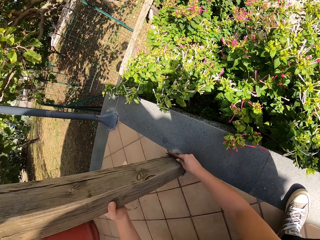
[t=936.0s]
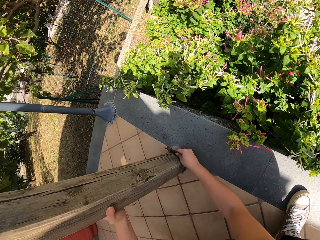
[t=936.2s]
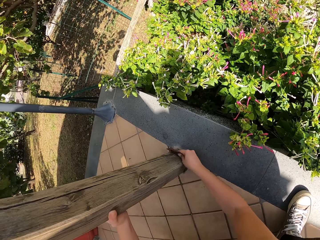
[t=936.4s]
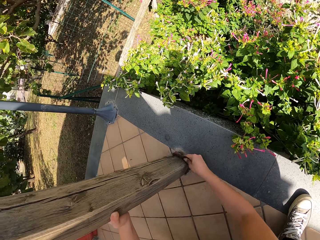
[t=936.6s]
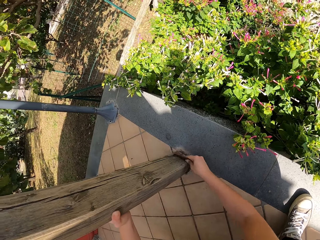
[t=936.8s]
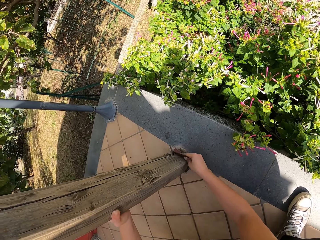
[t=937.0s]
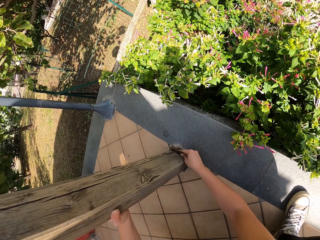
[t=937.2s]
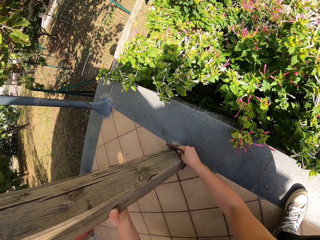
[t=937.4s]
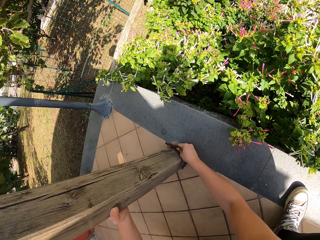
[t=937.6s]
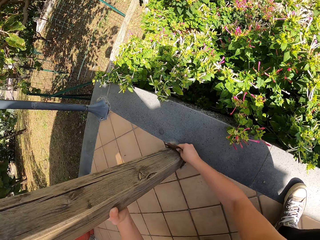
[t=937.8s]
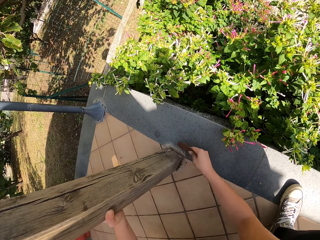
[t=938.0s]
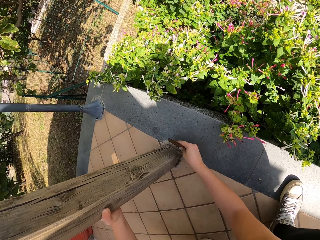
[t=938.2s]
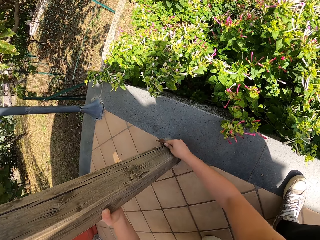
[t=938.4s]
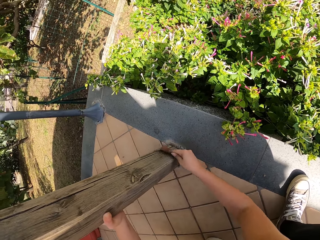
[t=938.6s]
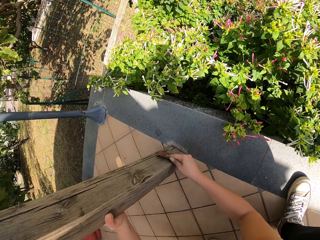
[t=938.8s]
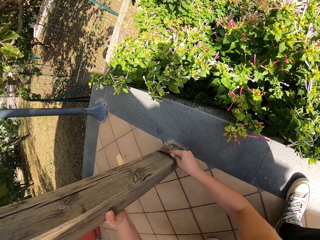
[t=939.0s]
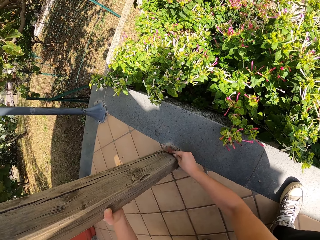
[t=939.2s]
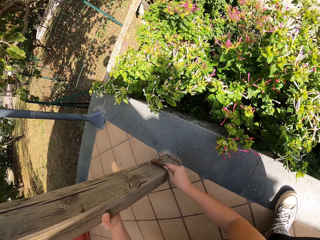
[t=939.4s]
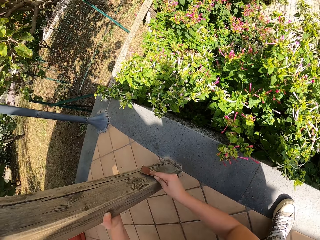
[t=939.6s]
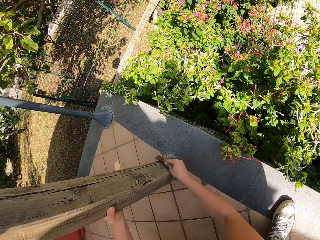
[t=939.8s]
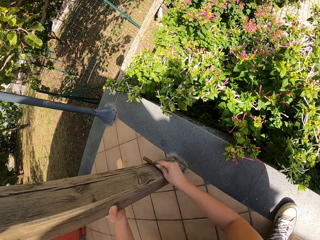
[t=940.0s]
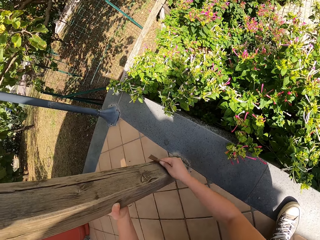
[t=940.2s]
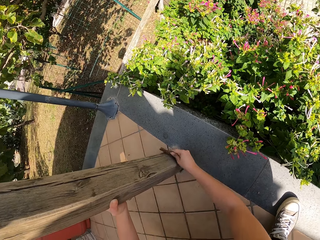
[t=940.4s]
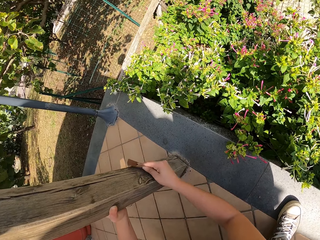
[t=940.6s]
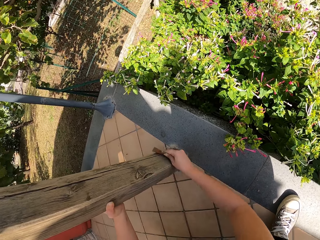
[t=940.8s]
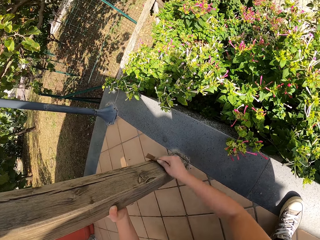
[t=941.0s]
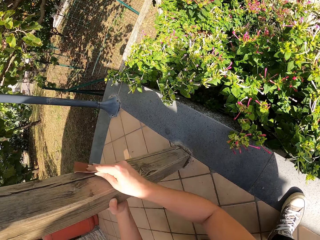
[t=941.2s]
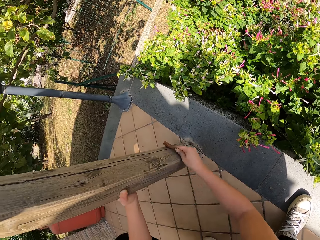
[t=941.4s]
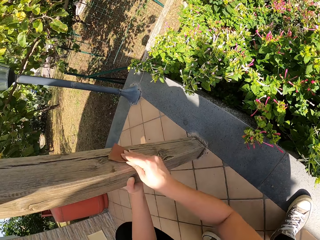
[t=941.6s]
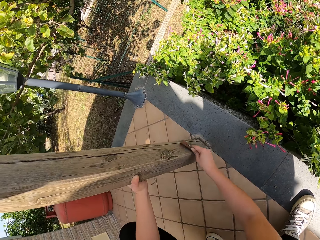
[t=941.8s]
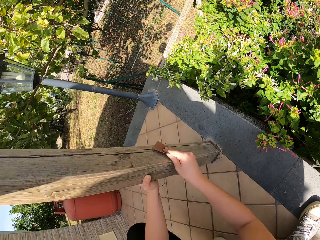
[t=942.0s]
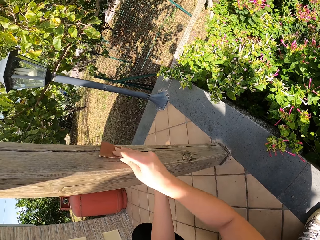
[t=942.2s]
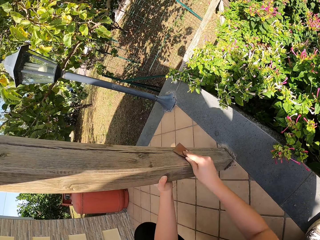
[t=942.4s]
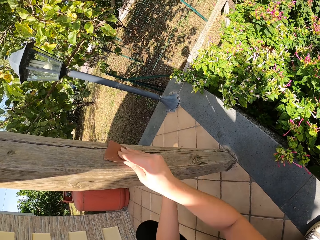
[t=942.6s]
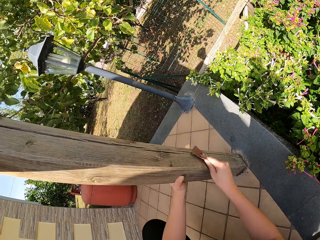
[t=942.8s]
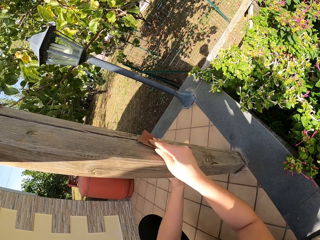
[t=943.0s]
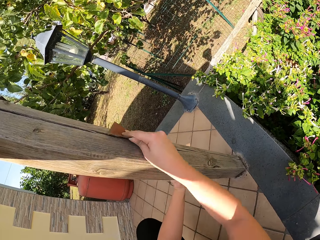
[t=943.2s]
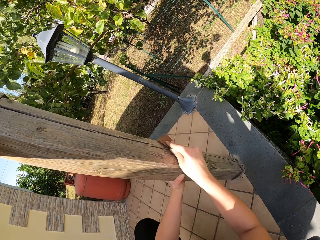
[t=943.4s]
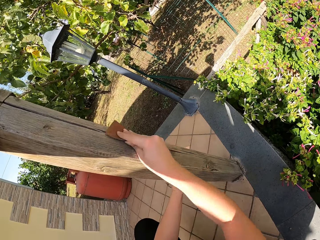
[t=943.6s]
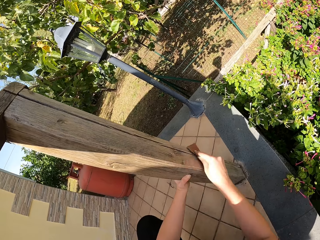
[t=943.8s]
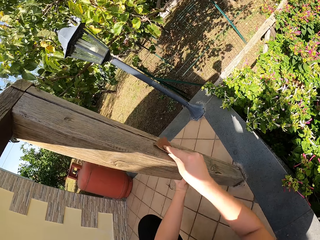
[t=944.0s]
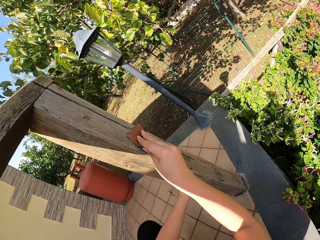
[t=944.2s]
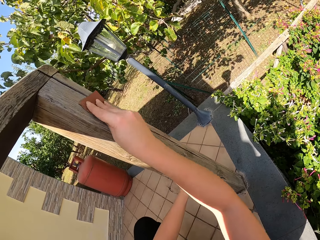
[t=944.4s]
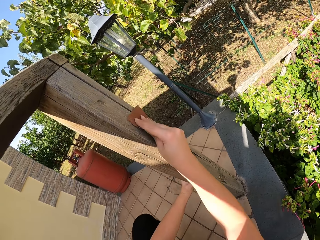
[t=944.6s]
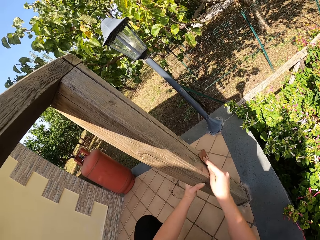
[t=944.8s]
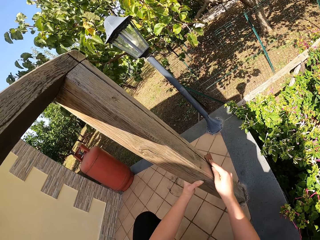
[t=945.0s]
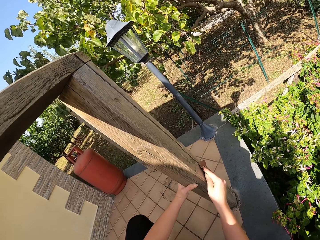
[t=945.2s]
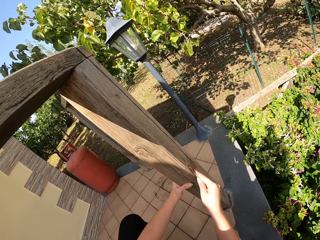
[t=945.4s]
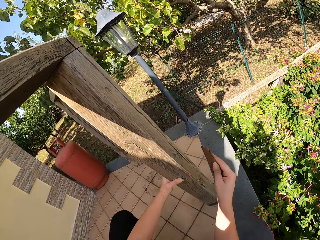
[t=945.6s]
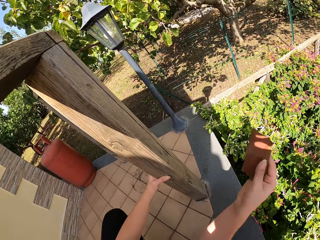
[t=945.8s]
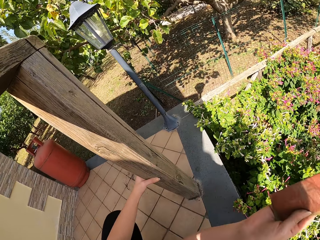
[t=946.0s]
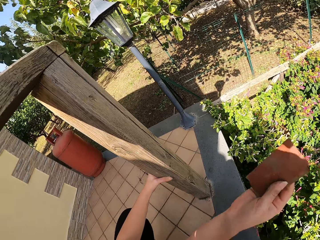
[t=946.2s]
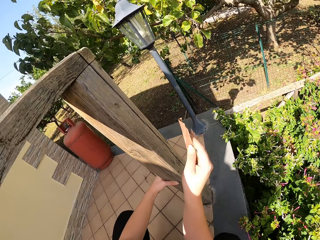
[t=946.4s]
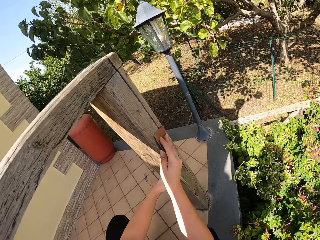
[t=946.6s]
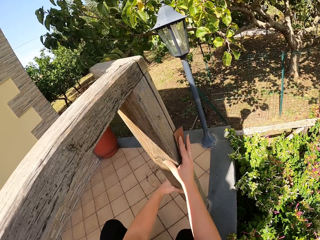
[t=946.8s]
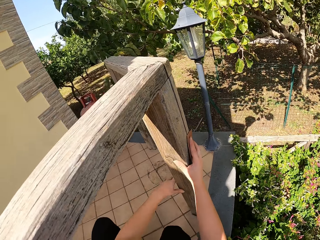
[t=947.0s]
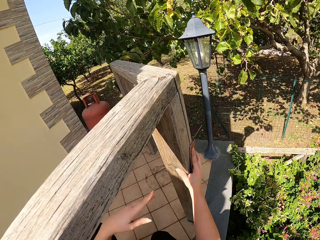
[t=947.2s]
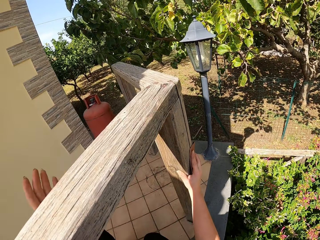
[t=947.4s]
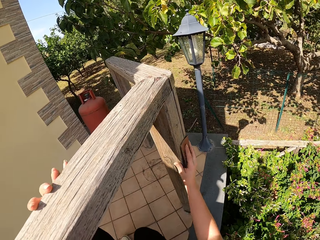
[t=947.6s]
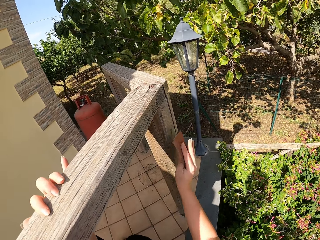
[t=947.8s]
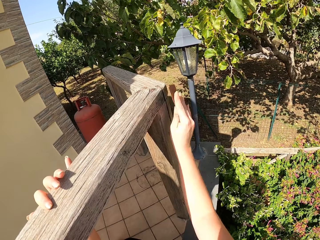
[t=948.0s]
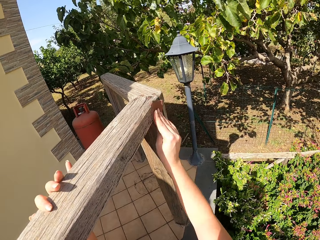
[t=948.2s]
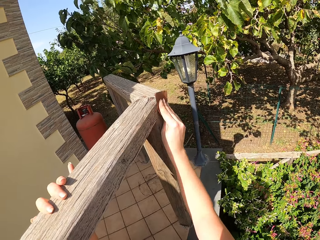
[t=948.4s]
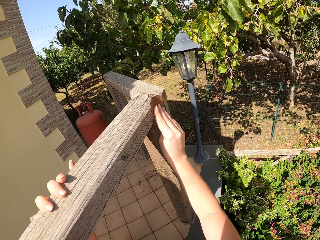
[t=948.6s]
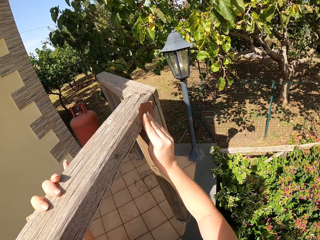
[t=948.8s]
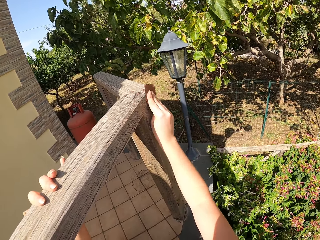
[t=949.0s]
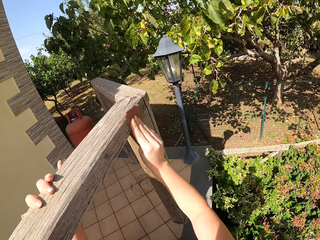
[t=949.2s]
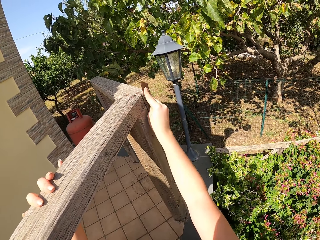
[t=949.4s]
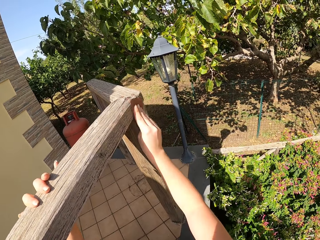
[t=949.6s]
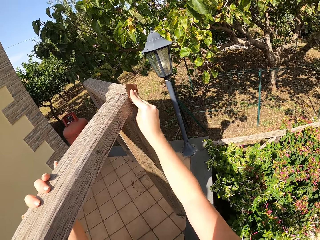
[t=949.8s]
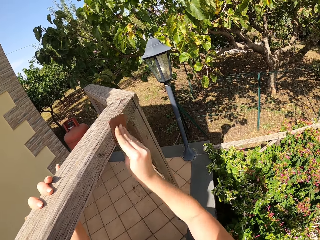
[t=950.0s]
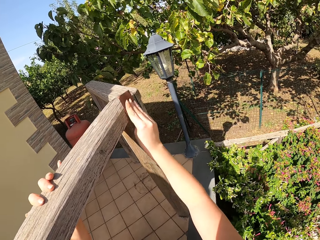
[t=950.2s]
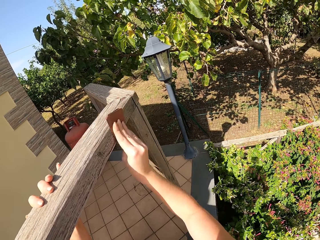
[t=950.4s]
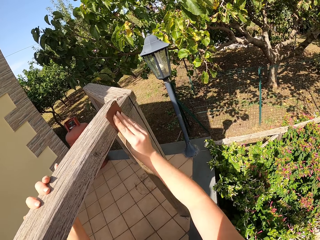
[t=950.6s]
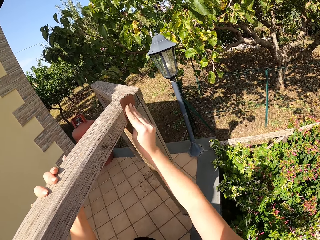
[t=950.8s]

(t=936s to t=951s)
The camera wearer continues smoothening the wood with the sandpaper, with her right hand. She stops scrubbing the frame of wood. She scrubs the frame of wood.

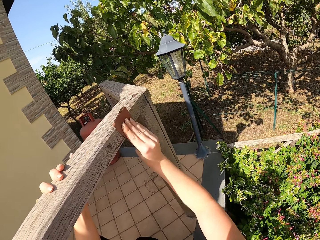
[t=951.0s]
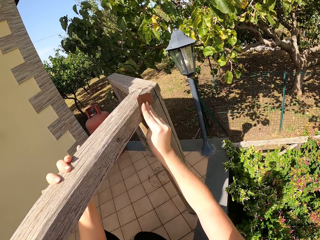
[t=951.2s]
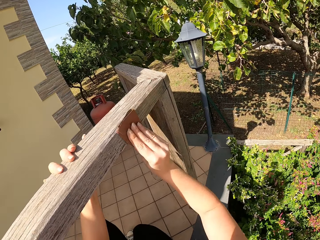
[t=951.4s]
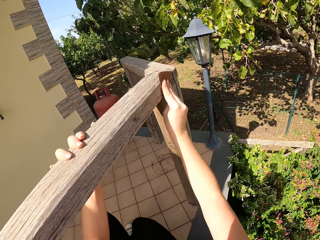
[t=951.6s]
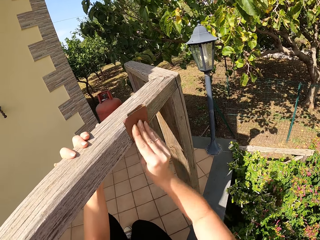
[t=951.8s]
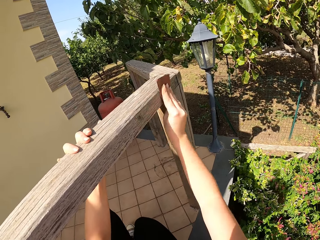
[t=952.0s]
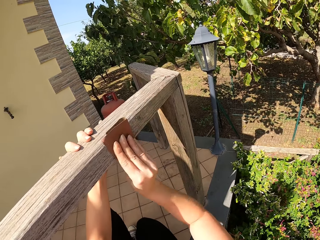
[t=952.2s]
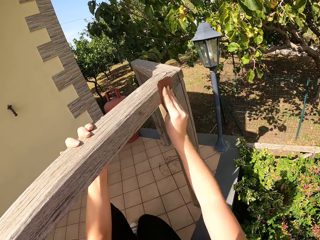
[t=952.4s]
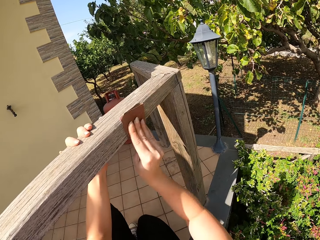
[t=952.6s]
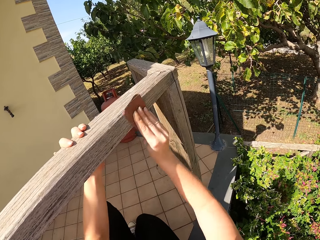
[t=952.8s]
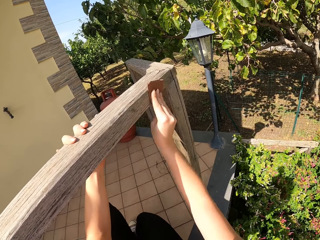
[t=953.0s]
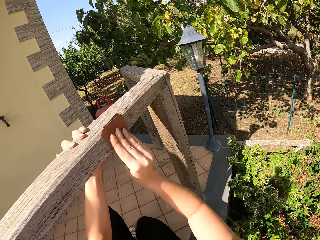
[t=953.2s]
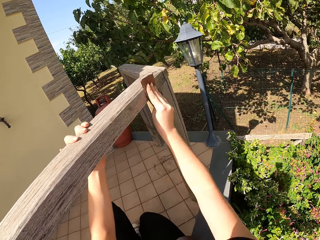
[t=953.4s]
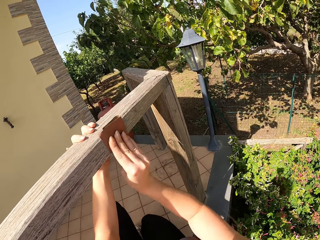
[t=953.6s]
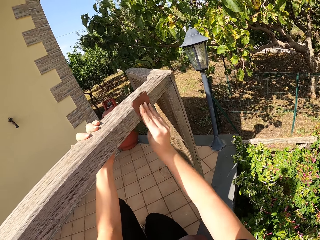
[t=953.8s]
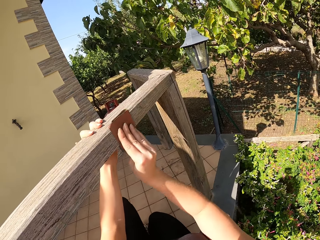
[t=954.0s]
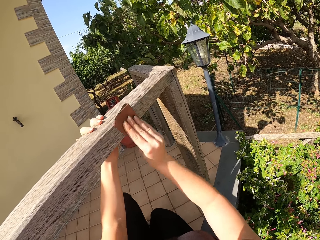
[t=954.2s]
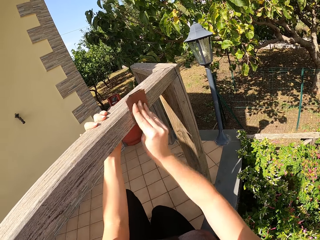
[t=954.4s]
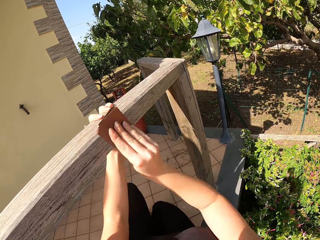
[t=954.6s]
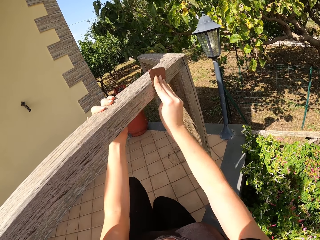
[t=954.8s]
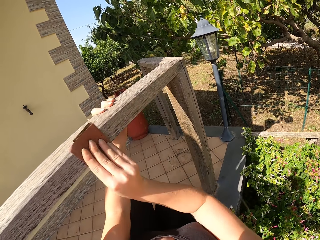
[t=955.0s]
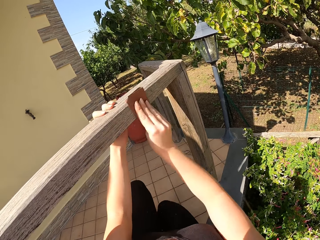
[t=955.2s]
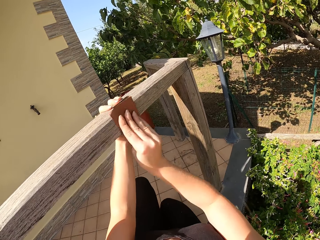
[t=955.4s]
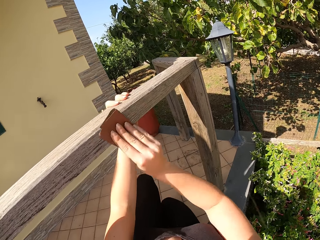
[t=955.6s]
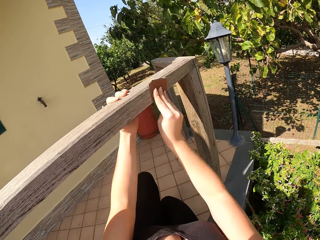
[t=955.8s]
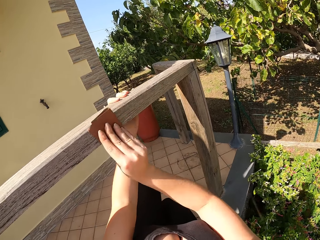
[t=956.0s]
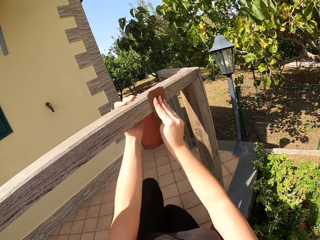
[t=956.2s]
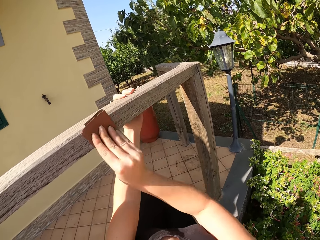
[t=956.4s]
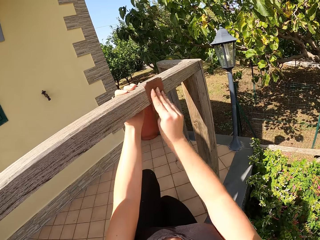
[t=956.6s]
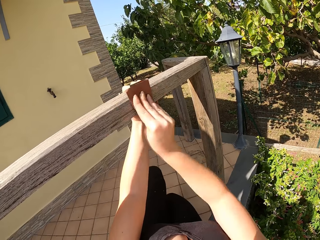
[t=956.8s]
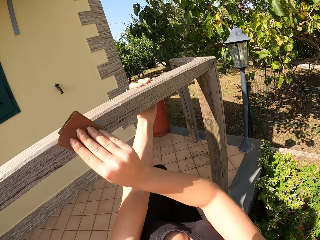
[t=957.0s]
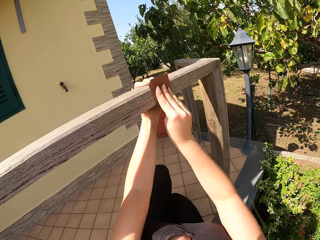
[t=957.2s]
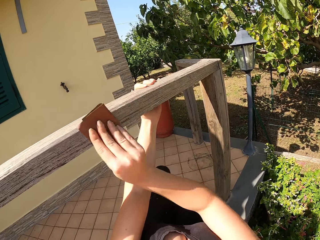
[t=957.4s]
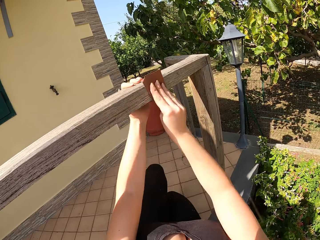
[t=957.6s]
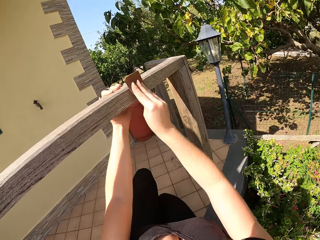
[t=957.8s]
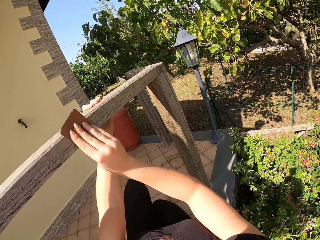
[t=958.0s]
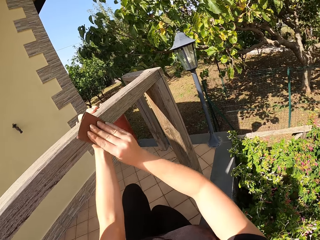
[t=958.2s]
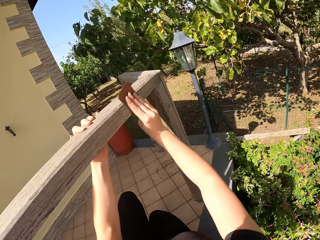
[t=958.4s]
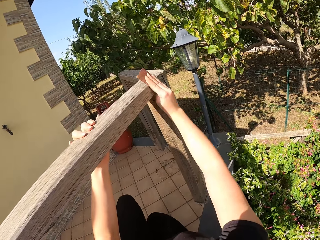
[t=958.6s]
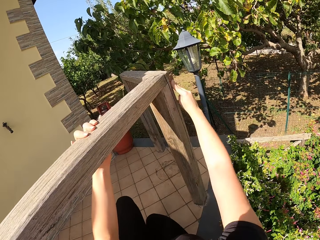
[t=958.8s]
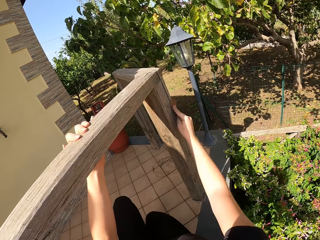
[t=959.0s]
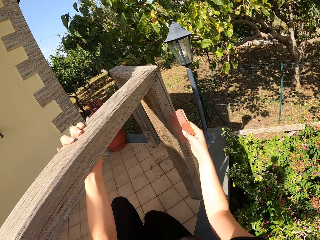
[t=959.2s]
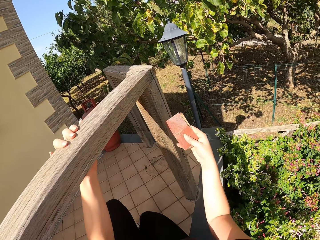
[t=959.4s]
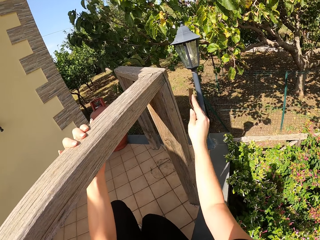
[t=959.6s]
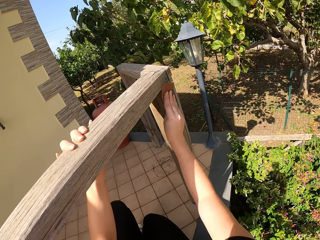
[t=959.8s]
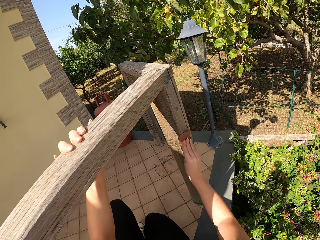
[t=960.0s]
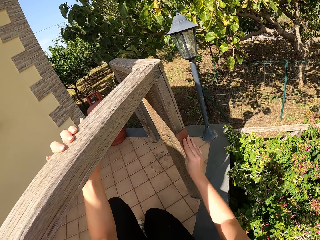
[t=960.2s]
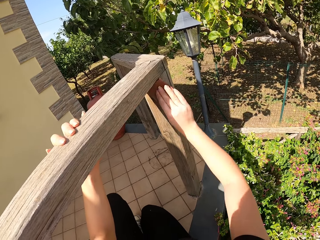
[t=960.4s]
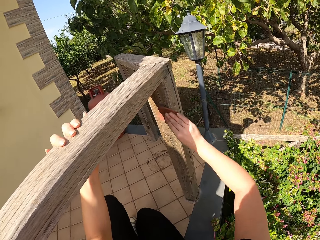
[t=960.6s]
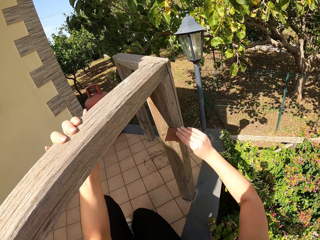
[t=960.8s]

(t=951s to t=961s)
The camera wearer stops scrubbing the frame of wood. They scrub the frame of wood.
